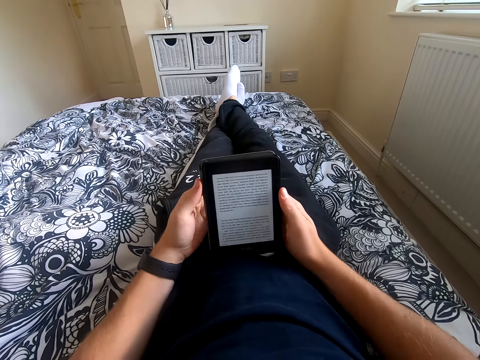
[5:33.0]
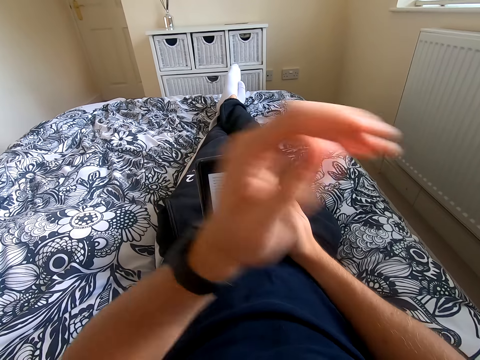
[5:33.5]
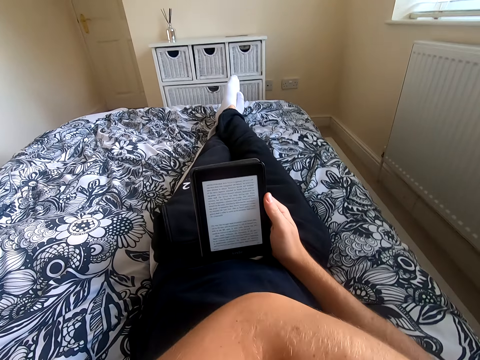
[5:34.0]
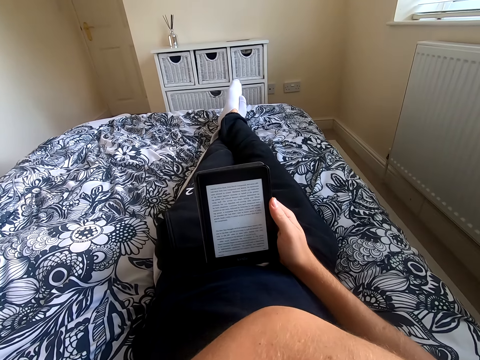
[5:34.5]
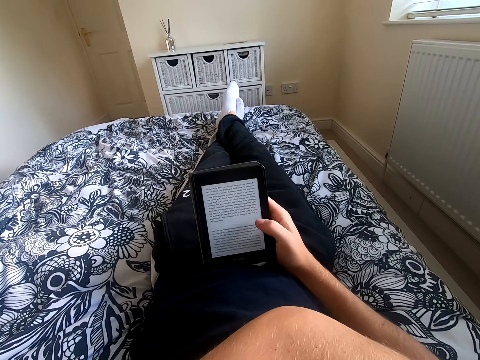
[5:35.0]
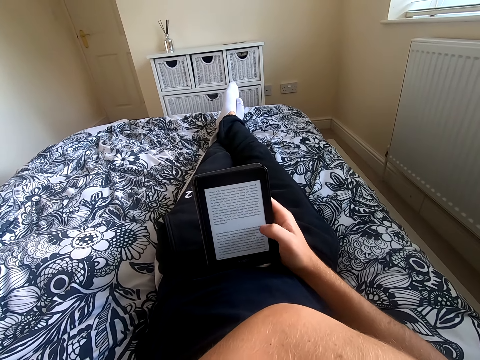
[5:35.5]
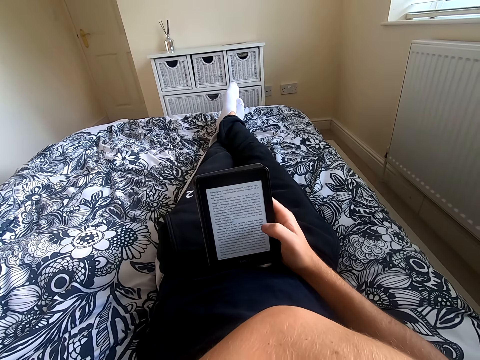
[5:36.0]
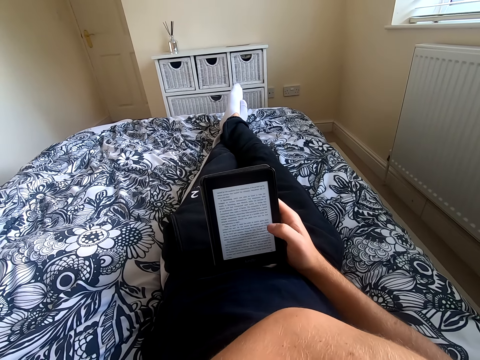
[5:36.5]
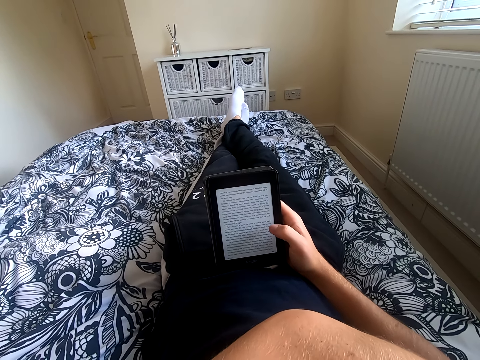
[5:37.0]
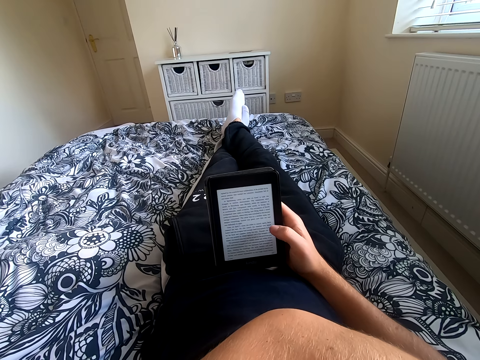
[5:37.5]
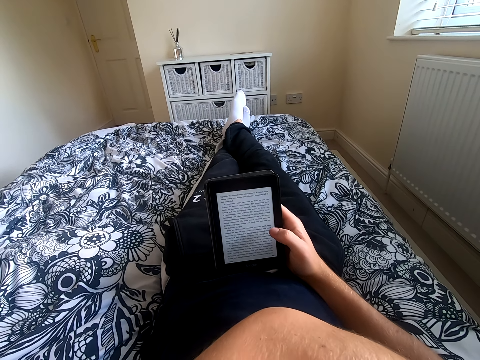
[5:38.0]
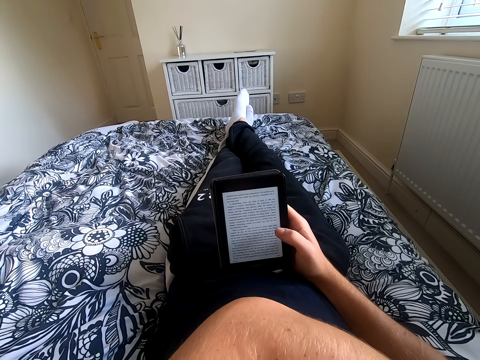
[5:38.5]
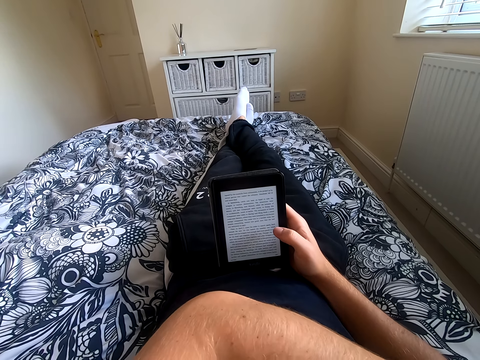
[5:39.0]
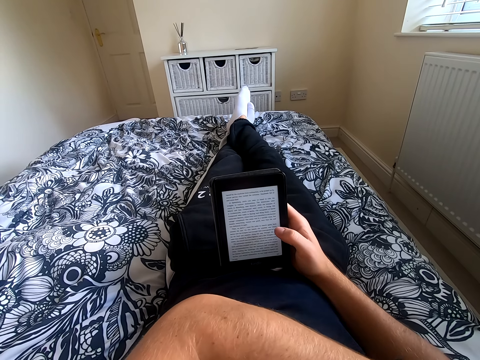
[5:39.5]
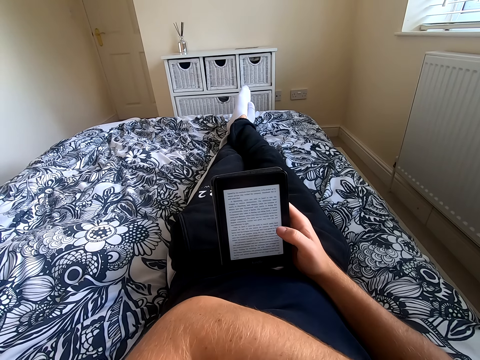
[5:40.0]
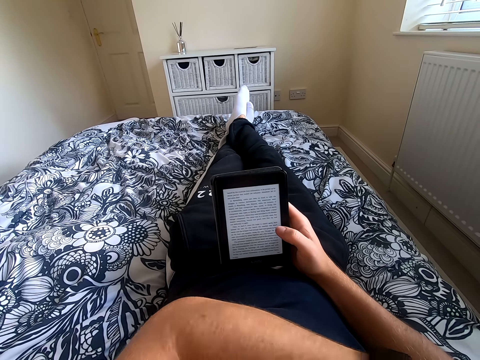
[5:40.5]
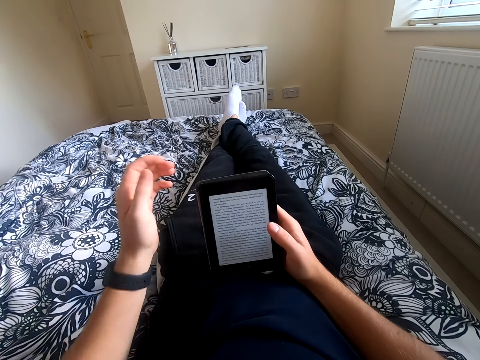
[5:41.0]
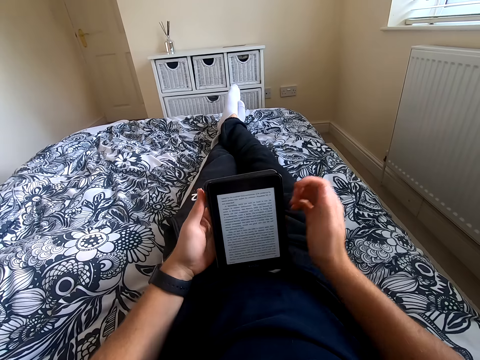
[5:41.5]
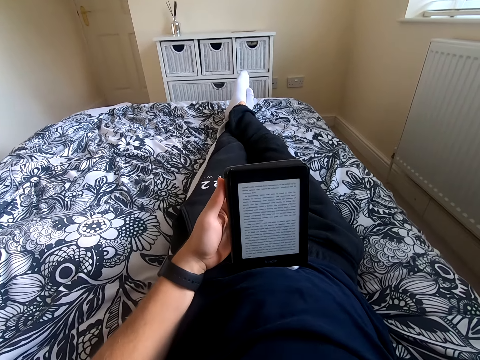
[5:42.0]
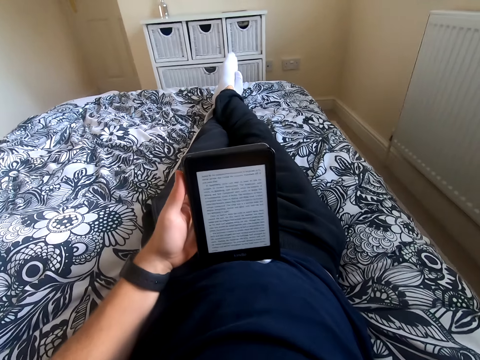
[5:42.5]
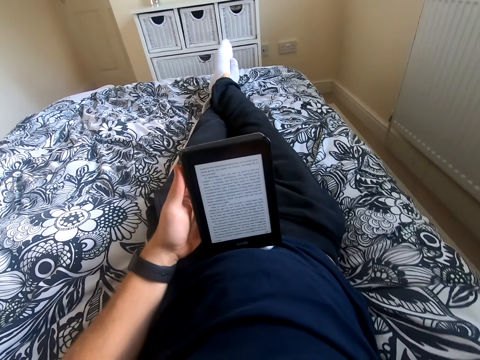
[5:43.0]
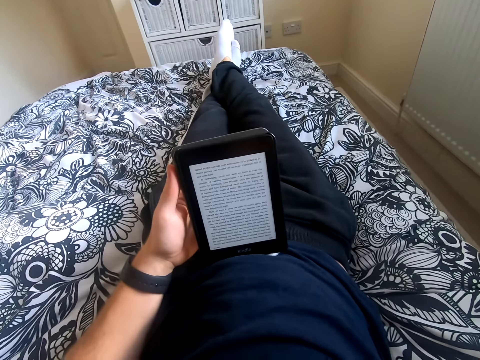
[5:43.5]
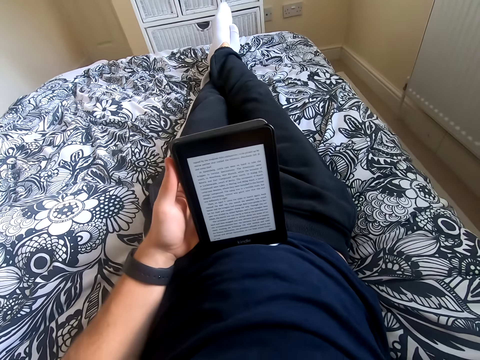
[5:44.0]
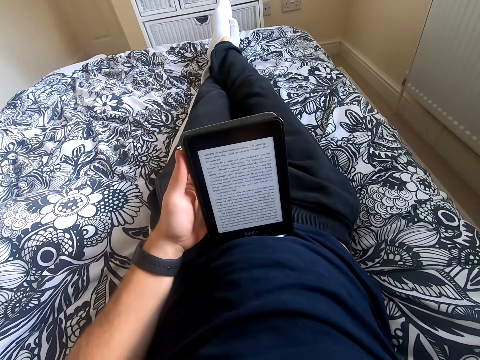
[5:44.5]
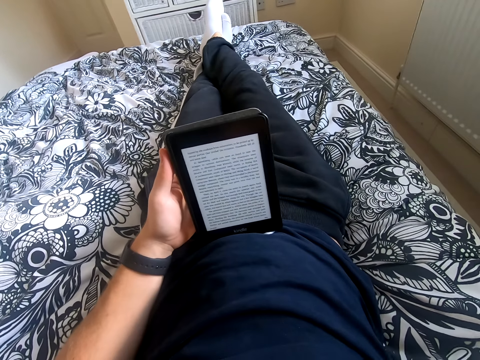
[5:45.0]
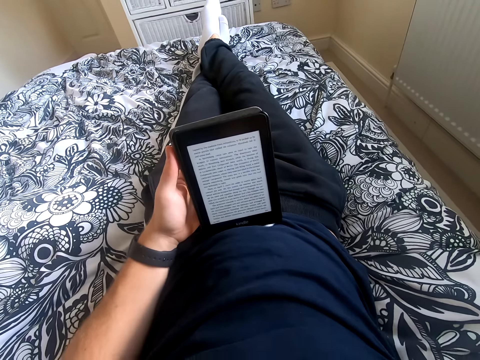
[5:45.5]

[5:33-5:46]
The camera wearer holds the tablet with his right hand and lifts his left hand from the tablet. He touches his back. He scrolls through the tablet. He reads through the book. He holds the tablet with his left hand and lifts his right hand from the tablet. He touches something. He reads the book on the tablet.

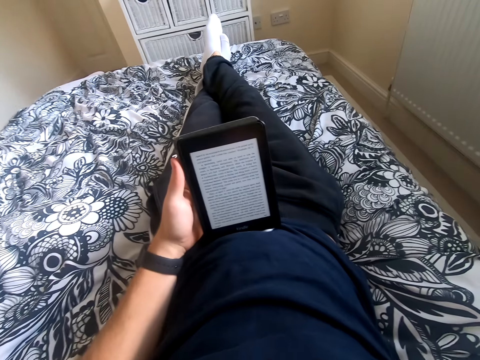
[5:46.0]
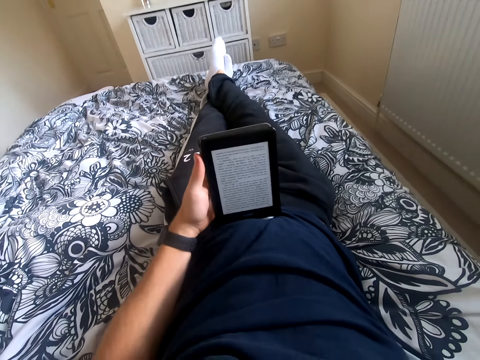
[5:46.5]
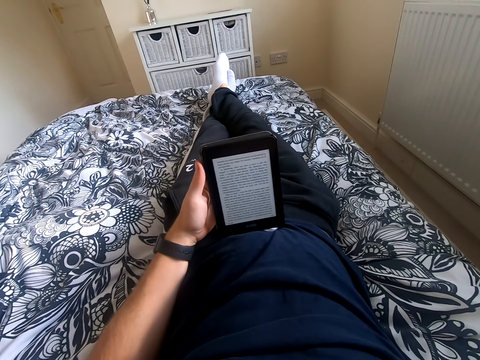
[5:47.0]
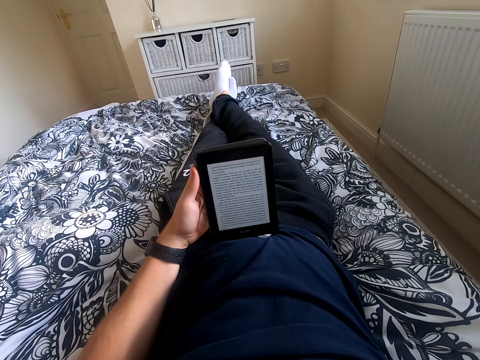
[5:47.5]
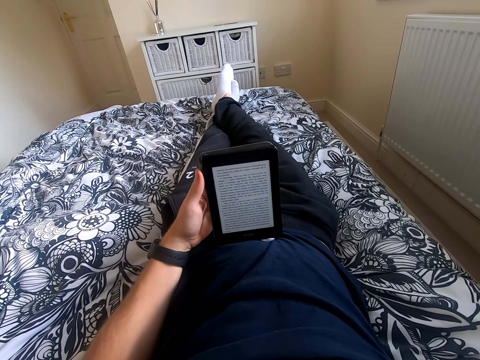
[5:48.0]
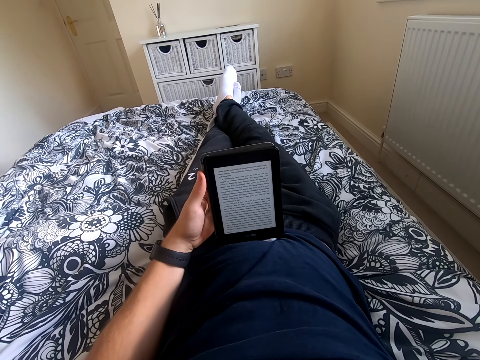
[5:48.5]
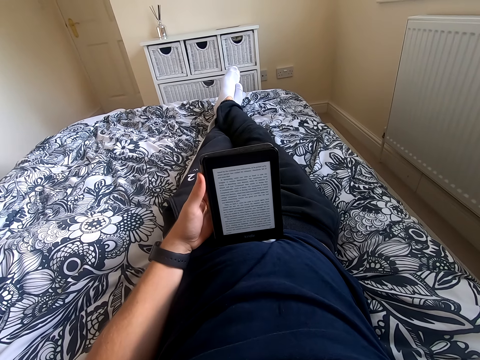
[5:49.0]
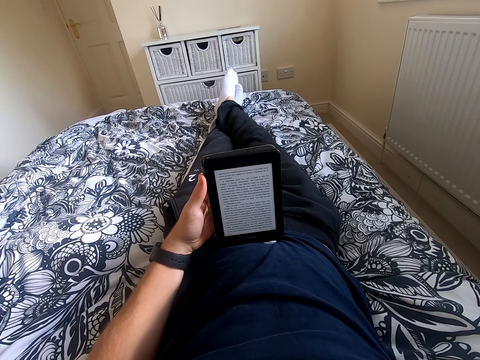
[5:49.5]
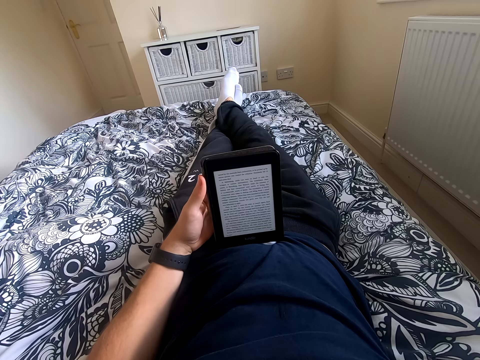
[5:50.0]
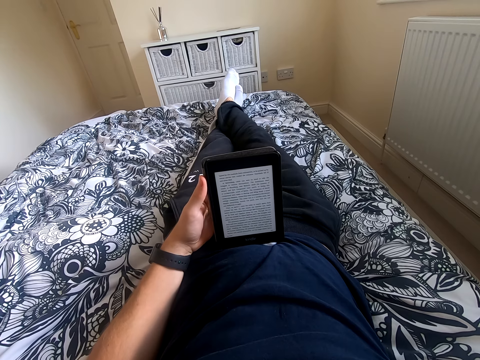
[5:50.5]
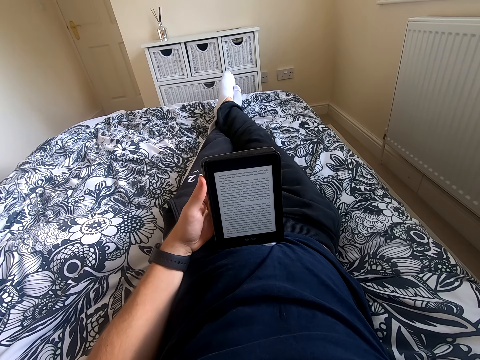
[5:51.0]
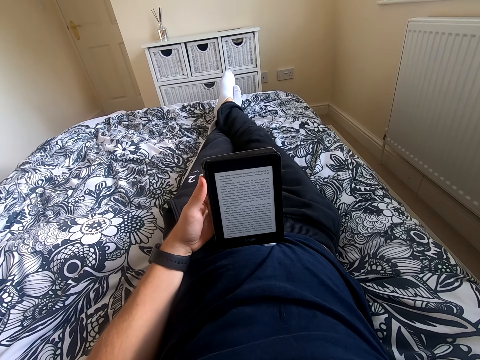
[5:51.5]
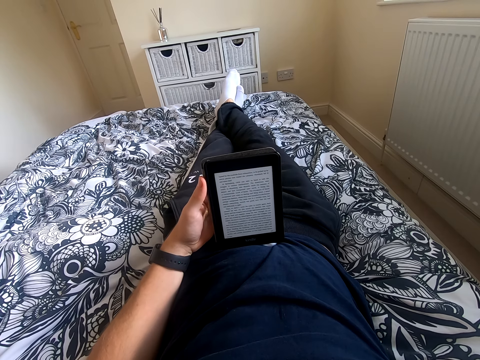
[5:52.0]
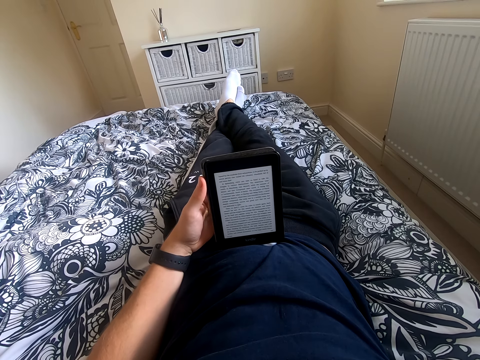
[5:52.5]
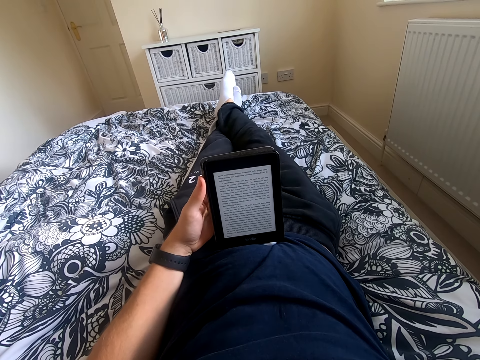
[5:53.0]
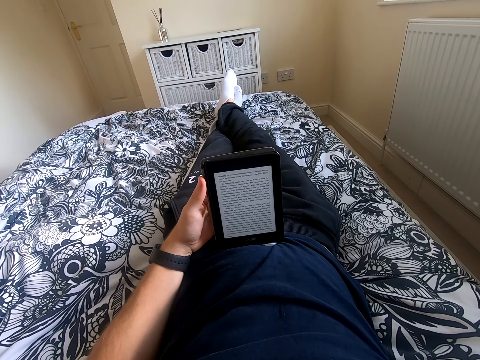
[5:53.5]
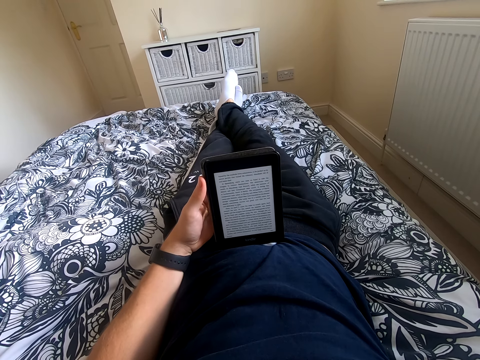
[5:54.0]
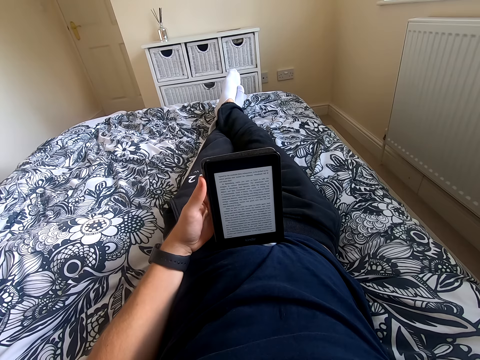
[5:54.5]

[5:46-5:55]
The camera wearer shakes his feet.

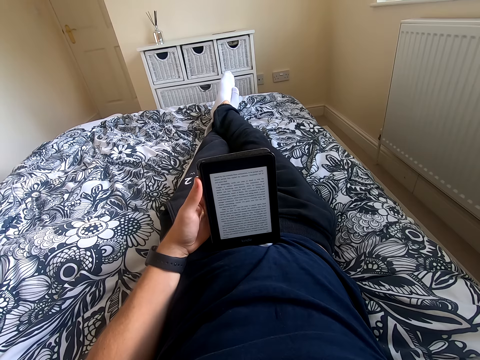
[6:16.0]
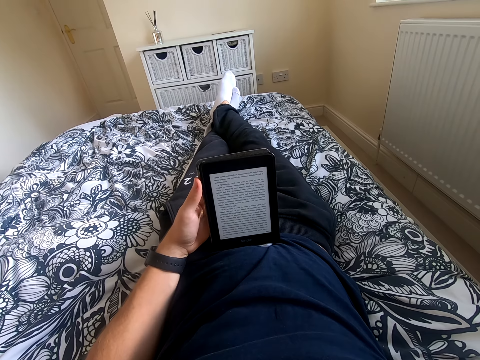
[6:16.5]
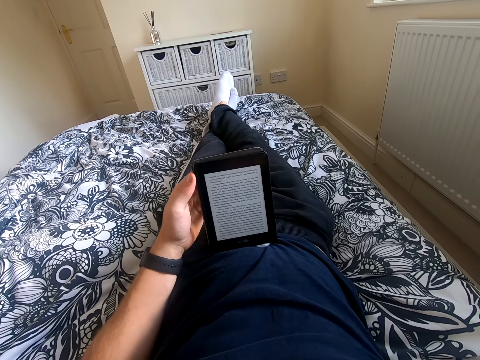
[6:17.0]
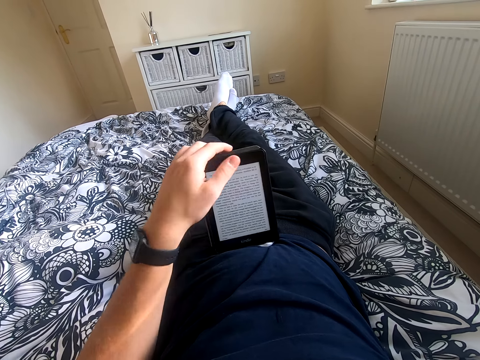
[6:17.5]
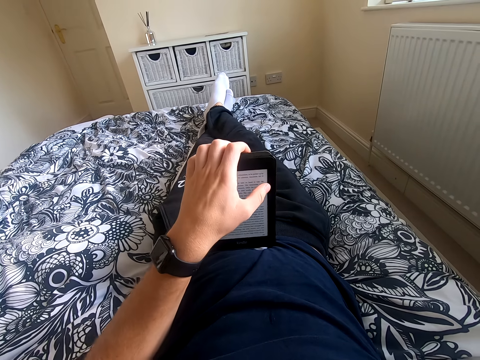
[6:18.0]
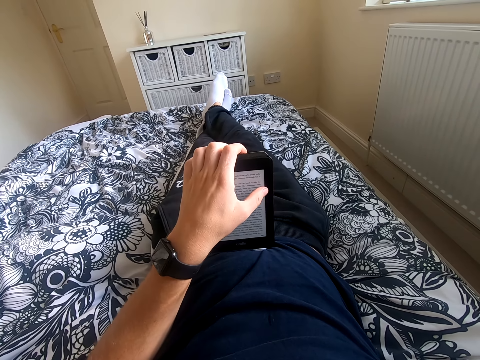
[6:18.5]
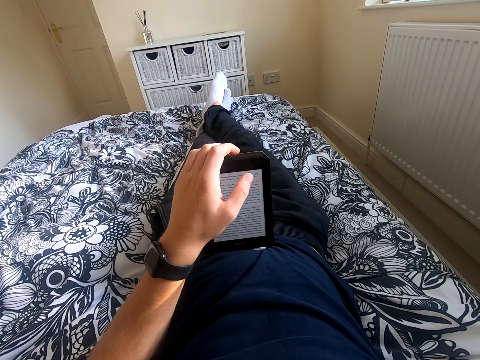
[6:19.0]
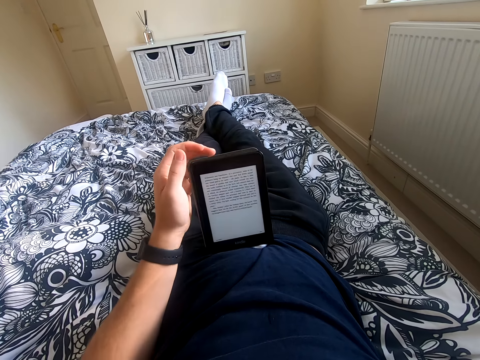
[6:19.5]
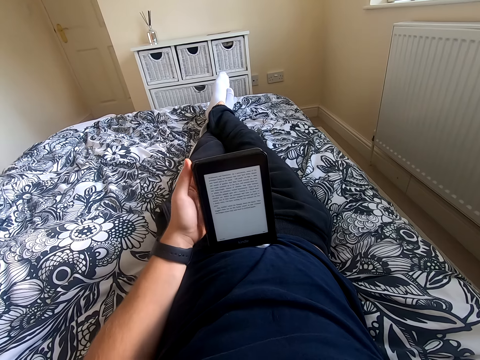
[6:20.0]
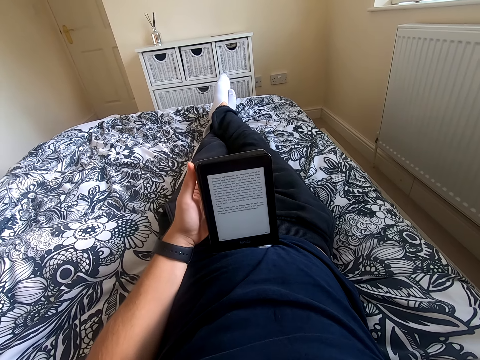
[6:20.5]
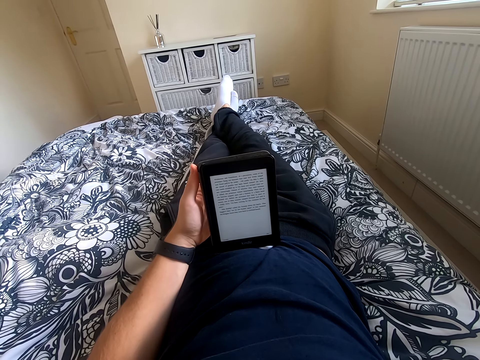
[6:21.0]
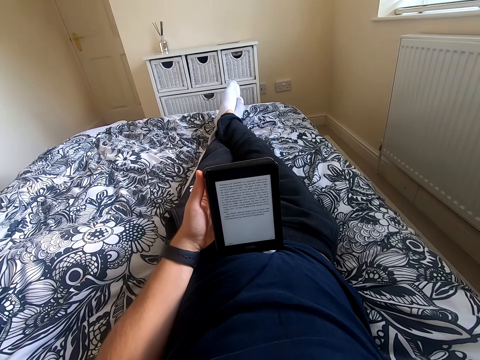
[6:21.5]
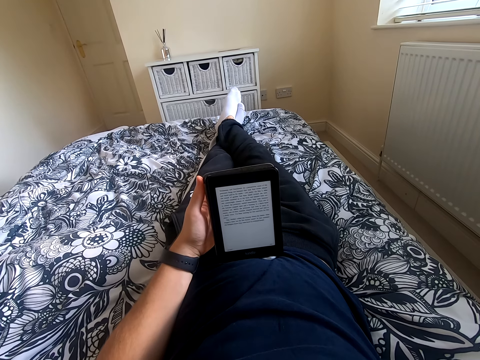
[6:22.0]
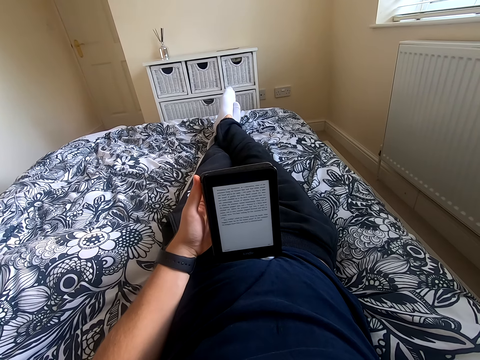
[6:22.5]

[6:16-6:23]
The camera wearer moves his left hand on the tablet. He scrolls through the tablet. He moves his left hand on the tablet. He reads the book on the tablet.
